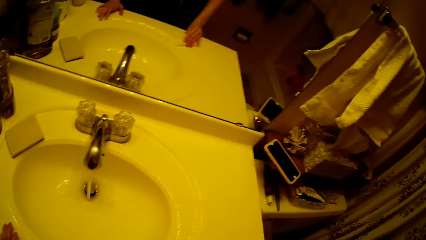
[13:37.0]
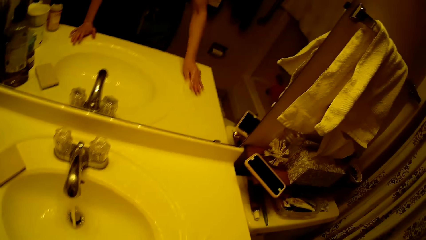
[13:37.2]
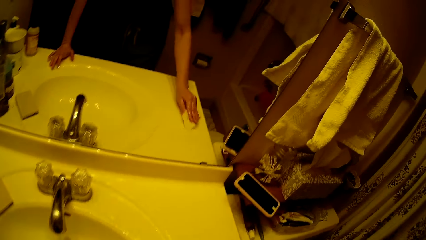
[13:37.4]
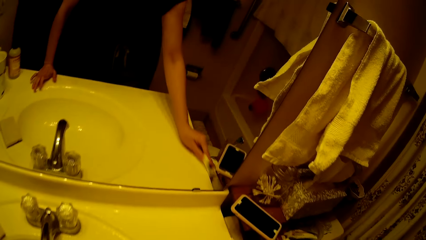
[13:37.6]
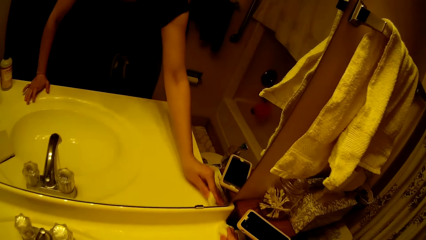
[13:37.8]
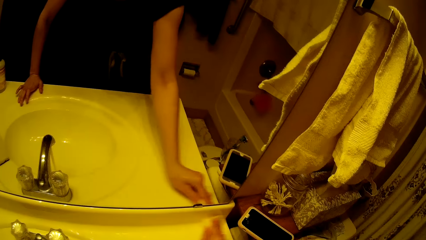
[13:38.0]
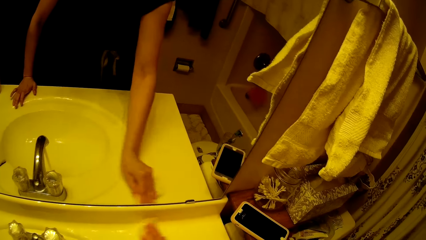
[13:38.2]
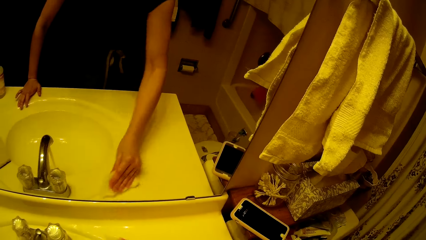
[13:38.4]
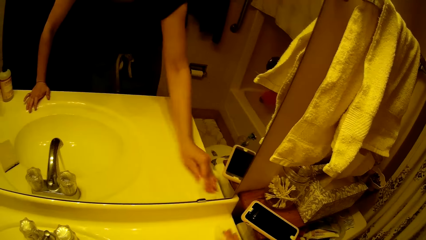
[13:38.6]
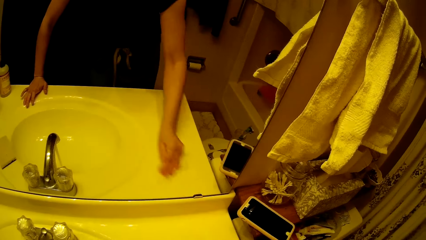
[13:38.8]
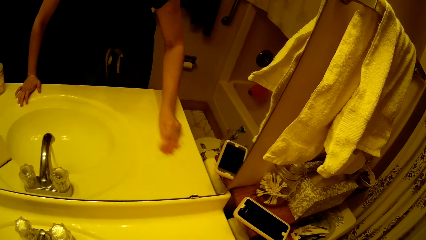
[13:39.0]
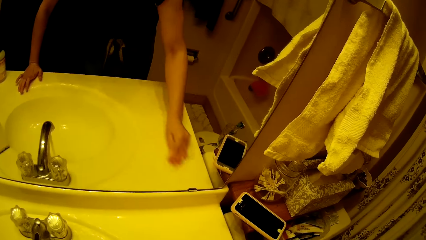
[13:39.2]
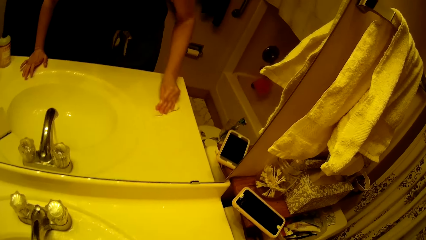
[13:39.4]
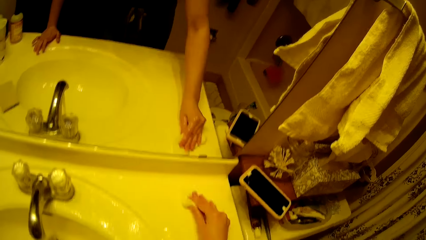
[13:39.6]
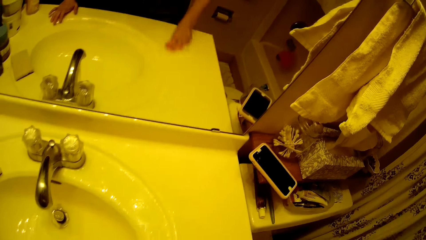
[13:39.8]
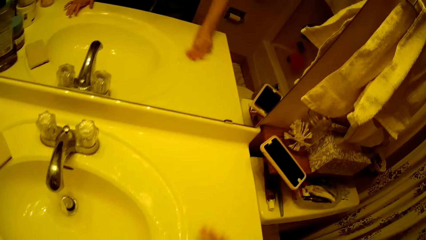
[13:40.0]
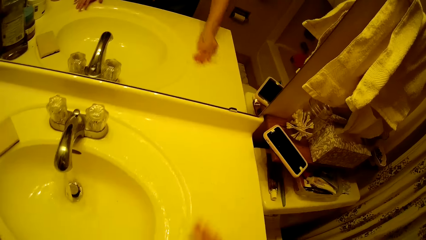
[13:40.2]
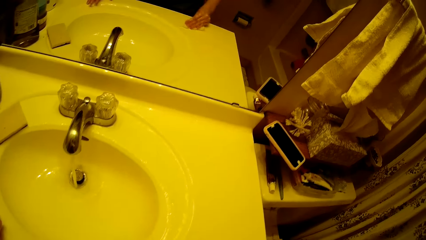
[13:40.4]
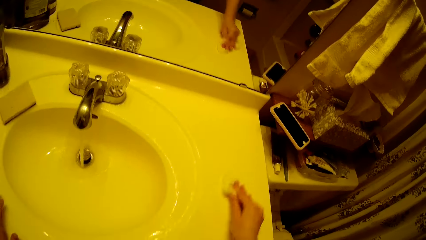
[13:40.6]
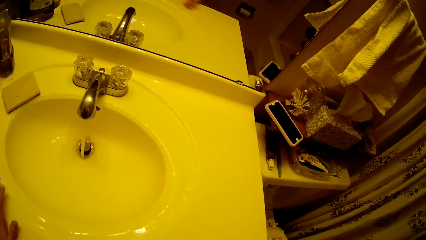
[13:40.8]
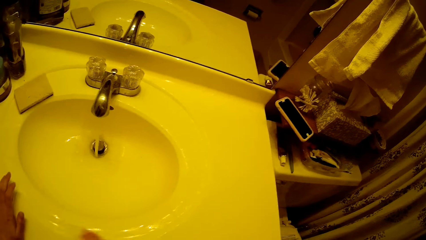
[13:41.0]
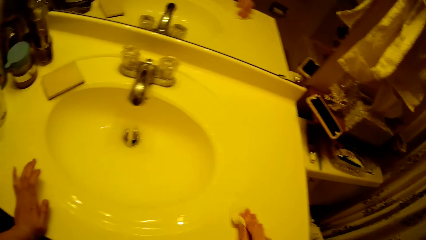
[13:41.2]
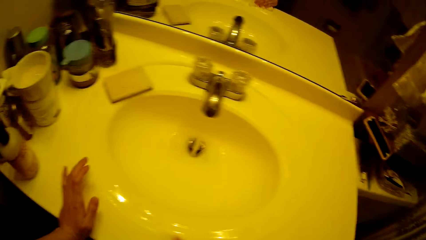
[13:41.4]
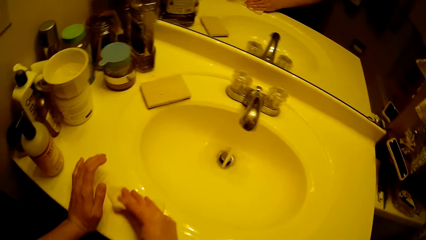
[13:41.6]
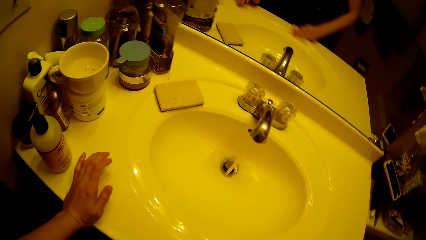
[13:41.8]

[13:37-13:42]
The camera wearer wipes the sink.

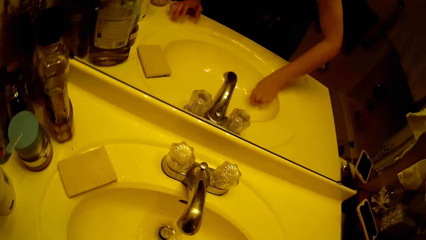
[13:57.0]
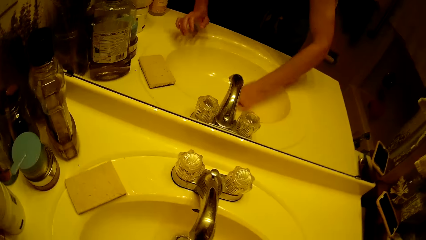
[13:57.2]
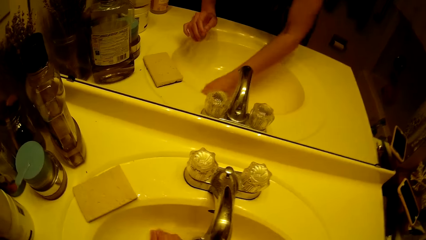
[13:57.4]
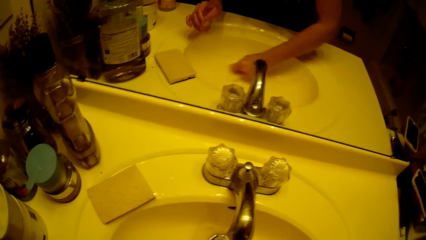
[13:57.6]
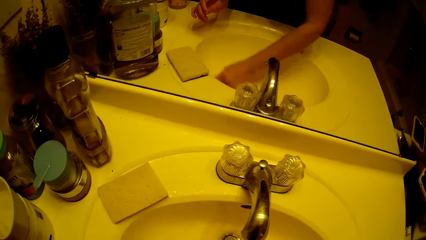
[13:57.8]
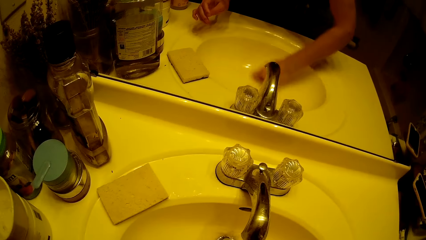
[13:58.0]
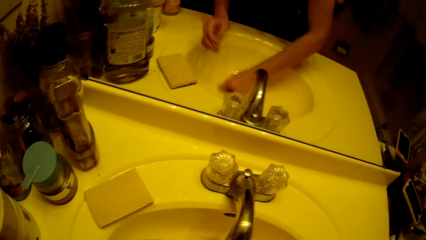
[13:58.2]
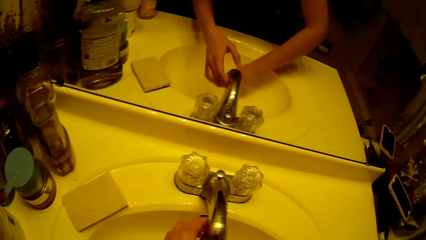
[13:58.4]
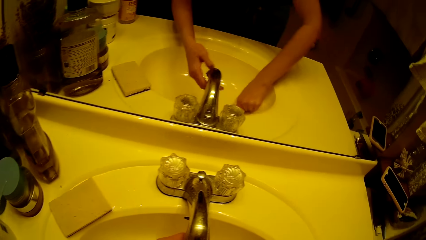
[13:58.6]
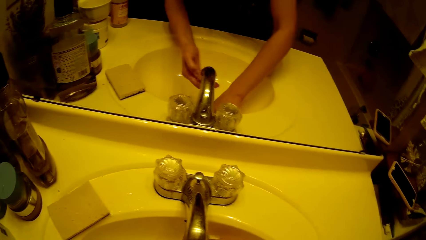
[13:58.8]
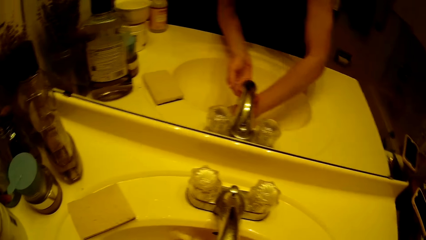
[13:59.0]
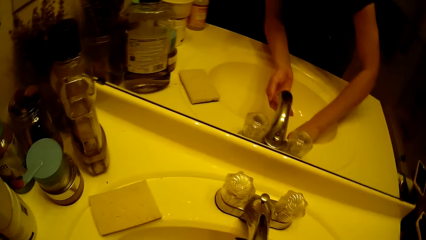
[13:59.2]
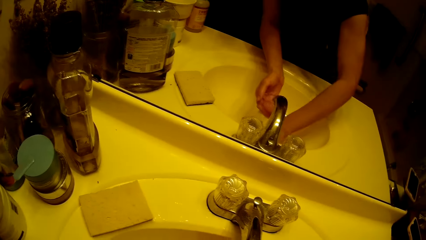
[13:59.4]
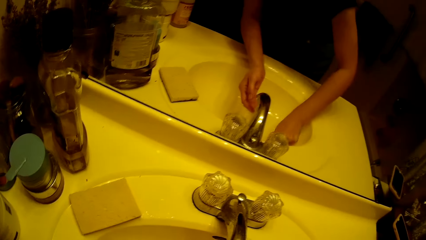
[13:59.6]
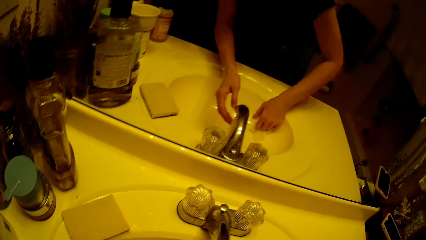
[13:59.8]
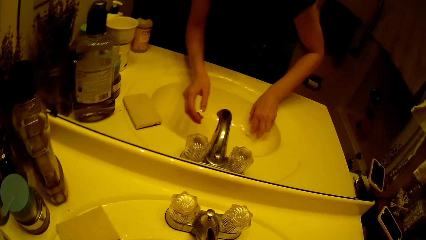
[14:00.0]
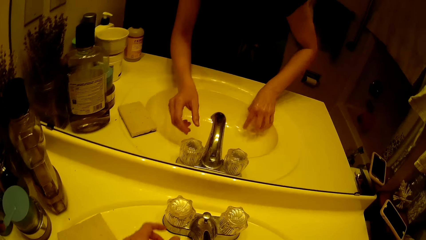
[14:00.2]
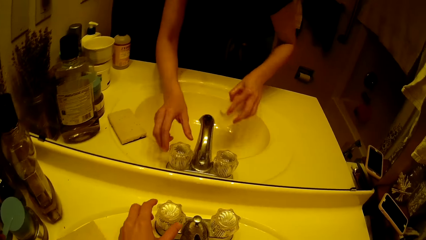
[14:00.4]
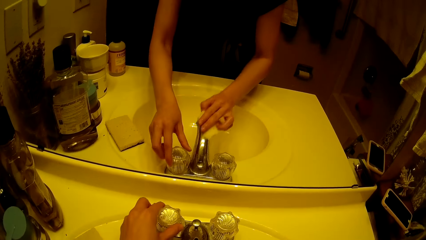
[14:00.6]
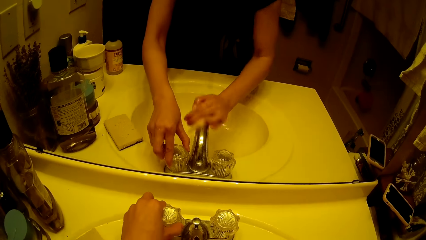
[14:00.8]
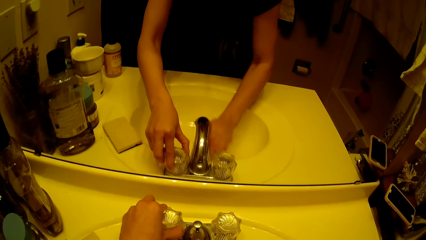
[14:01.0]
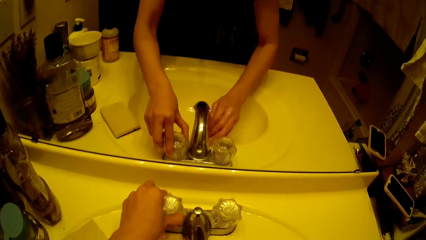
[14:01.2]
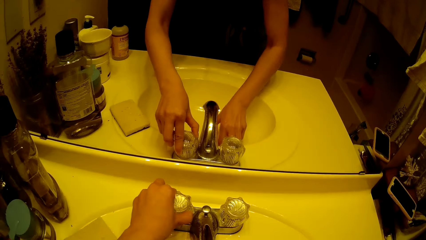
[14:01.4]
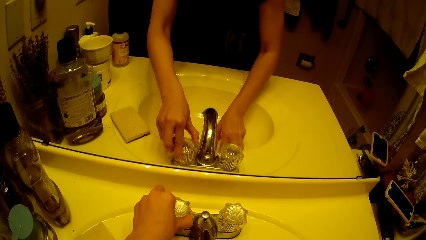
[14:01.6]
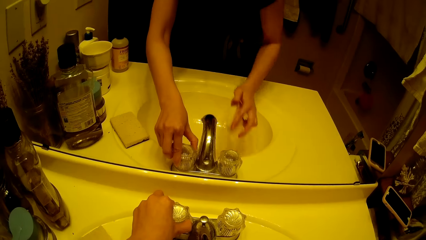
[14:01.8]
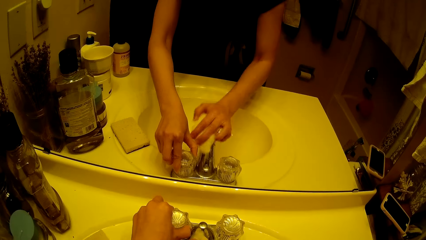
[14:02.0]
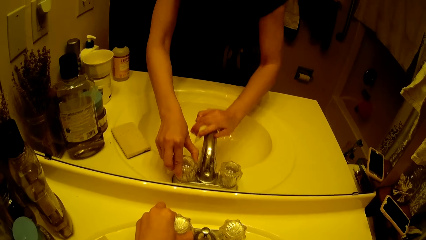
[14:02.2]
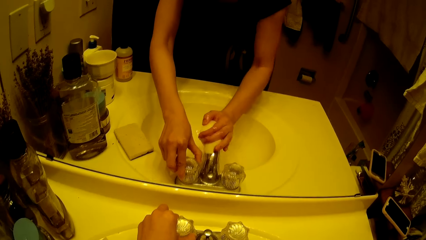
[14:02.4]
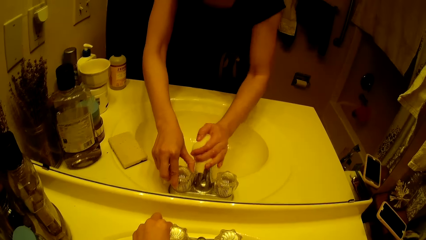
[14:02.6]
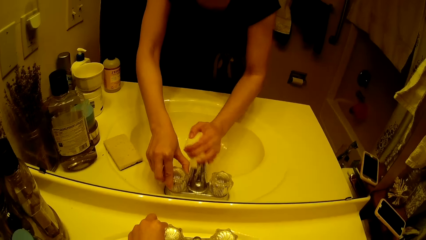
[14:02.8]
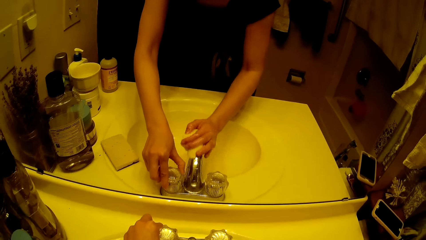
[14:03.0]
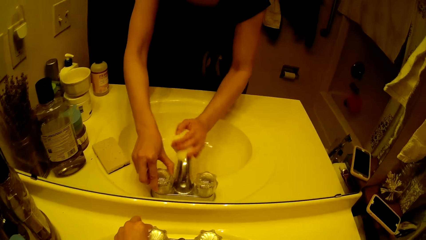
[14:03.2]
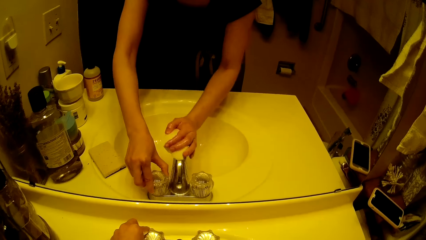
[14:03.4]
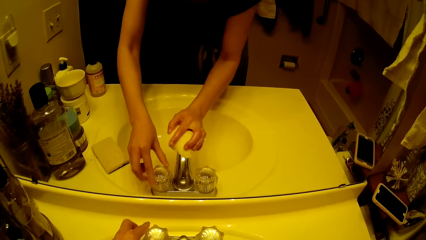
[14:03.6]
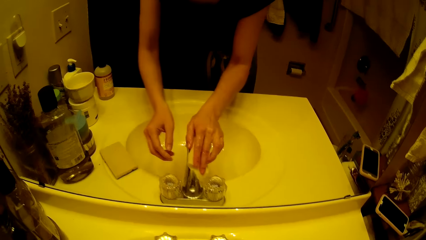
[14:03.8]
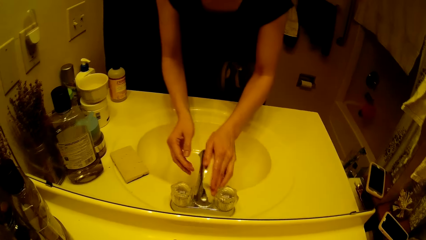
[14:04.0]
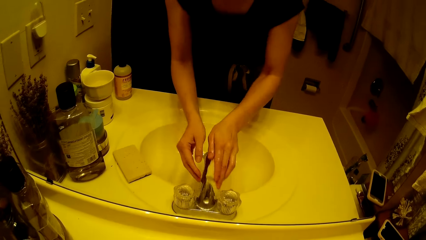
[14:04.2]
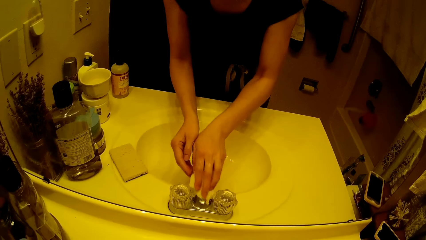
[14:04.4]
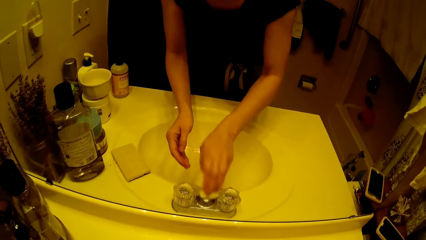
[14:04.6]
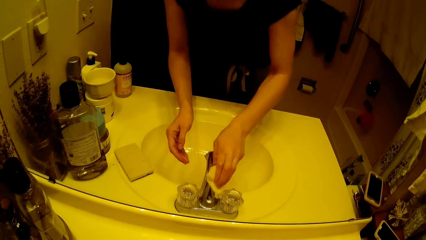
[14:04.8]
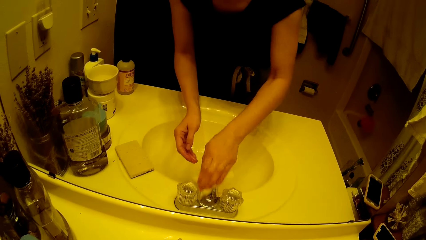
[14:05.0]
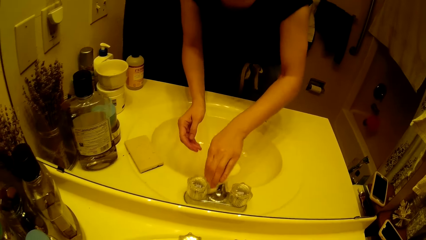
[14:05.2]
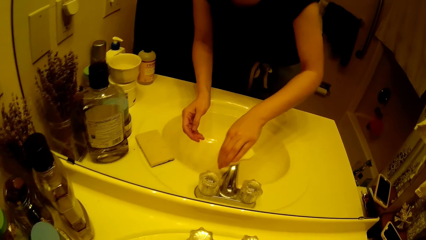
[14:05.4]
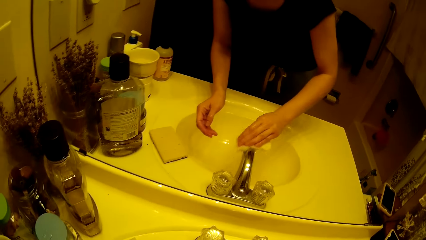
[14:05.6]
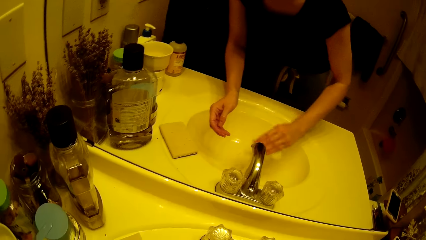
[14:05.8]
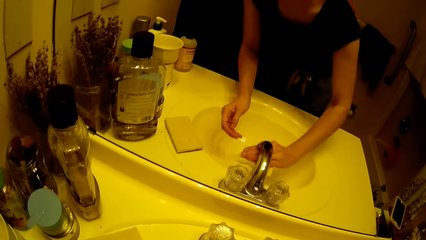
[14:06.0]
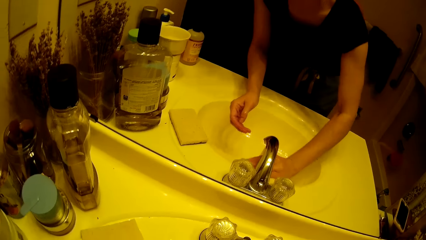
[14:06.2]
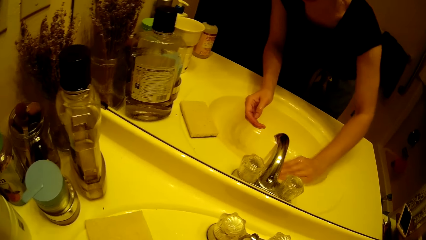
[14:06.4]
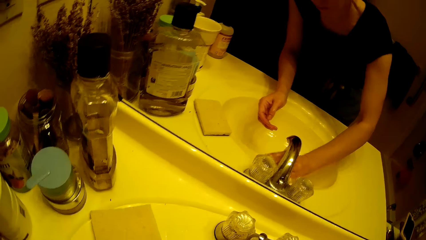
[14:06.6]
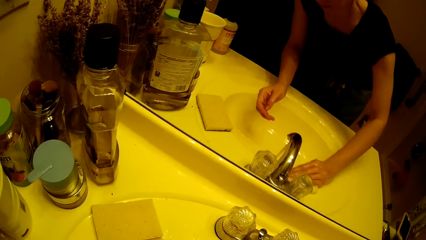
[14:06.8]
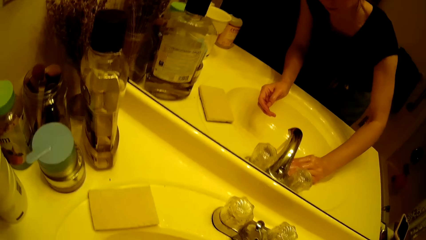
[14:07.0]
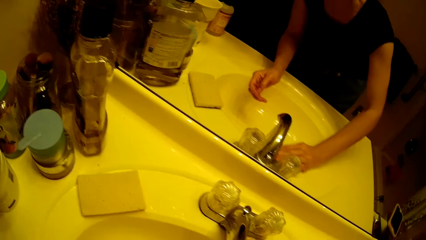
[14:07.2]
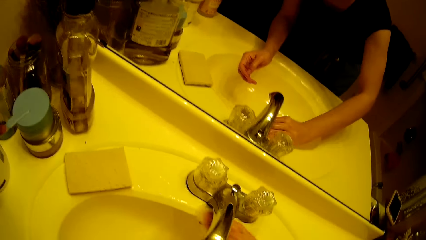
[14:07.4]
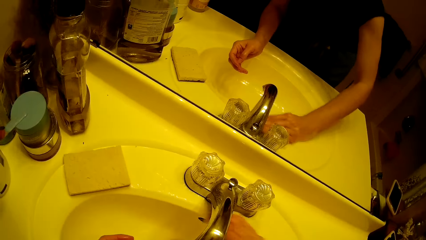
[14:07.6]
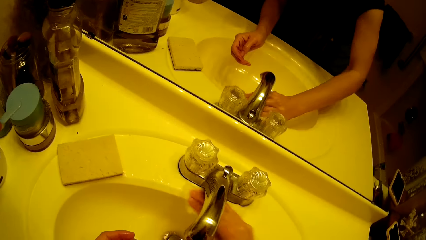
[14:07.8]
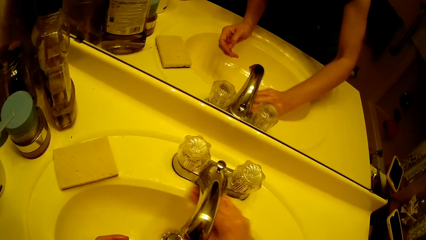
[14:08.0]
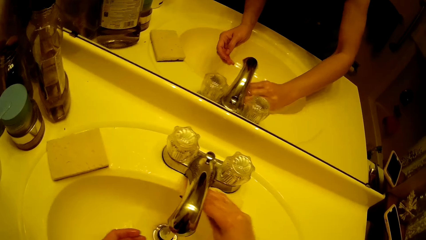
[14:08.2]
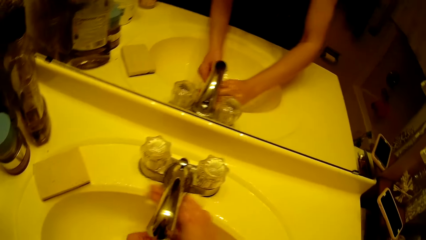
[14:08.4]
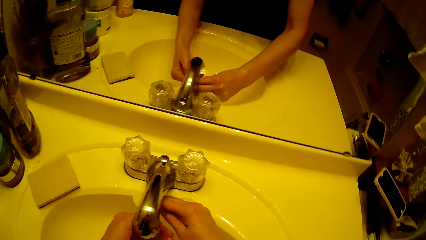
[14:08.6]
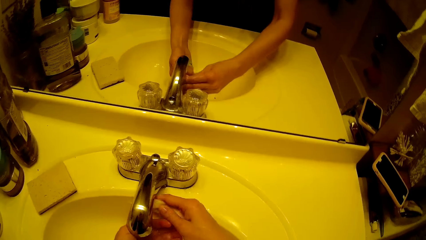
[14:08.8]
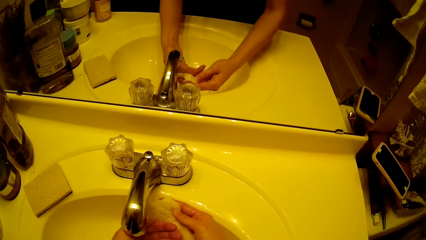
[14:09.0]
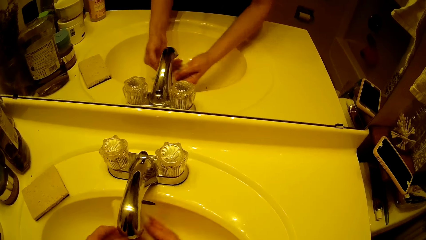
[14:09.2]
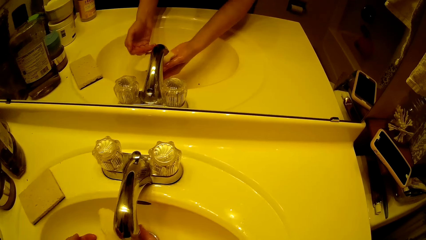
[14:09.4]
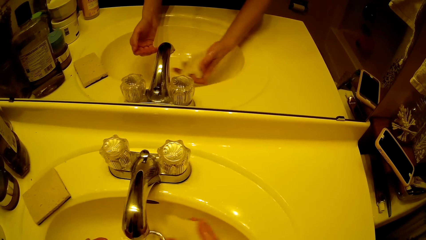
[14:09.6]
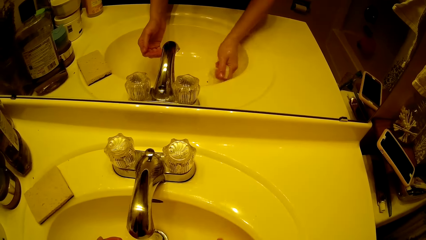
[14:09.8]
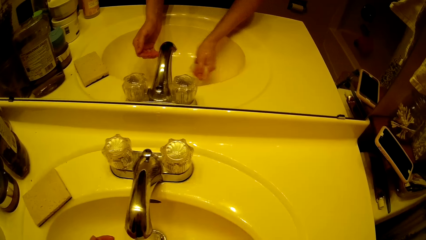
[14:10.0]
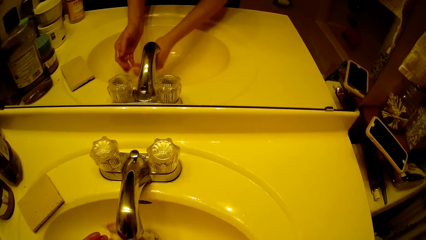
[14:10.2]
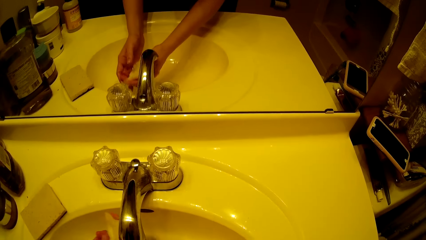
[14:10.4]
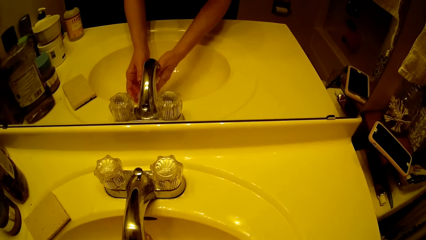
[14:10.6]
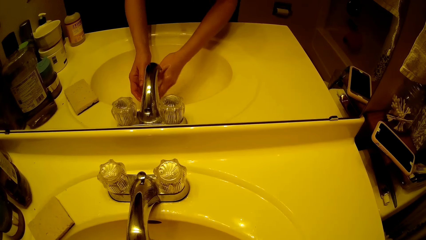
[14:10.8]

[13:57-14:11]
The camera wearer places her left hand under the running tap water. She holds the tap with her left hand. She cleans the tap with the sponge in her right hand. She closes the sink. She cleans the sink with the sponge in her right hand. She rinses the sponge in her right hand under the running tap water.
